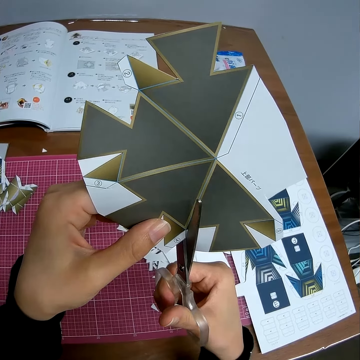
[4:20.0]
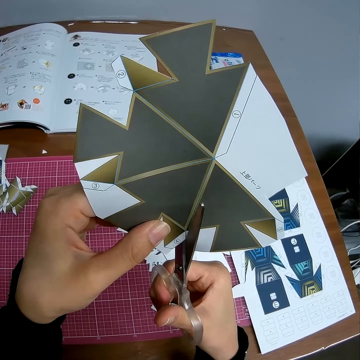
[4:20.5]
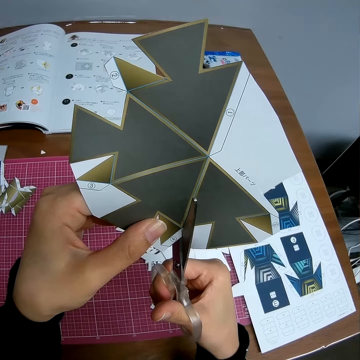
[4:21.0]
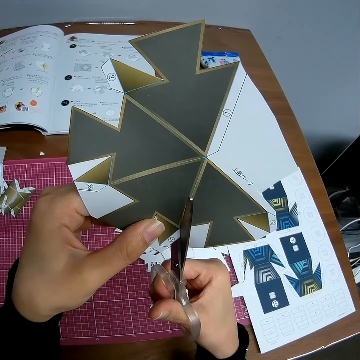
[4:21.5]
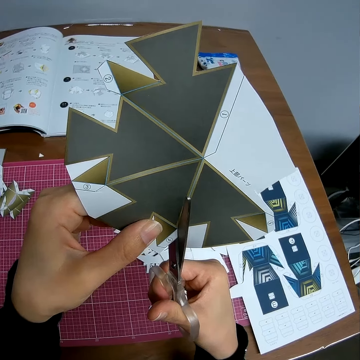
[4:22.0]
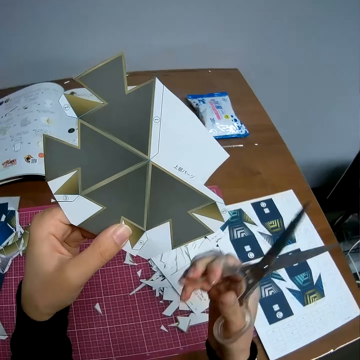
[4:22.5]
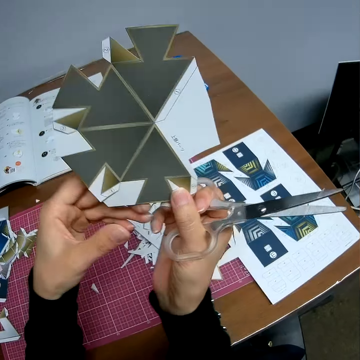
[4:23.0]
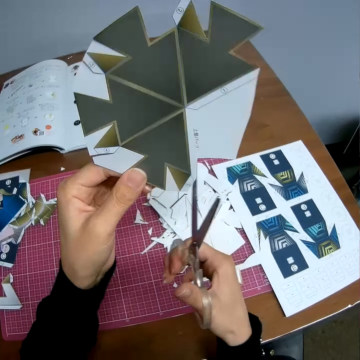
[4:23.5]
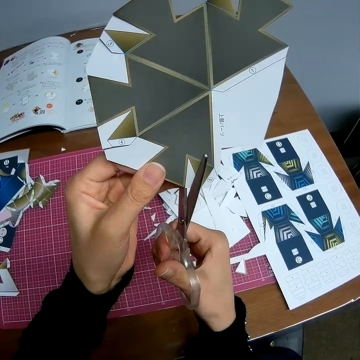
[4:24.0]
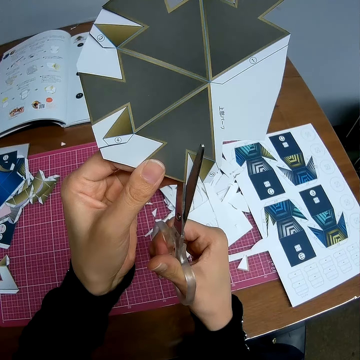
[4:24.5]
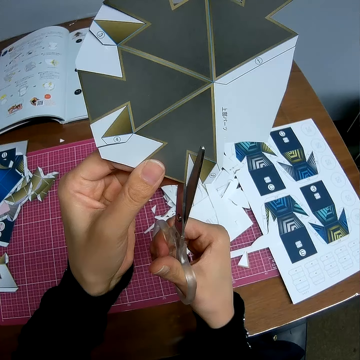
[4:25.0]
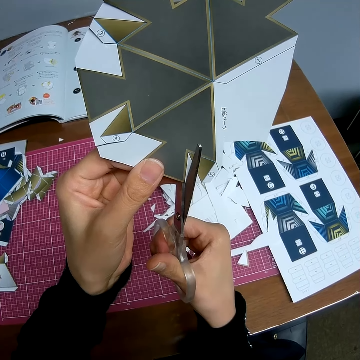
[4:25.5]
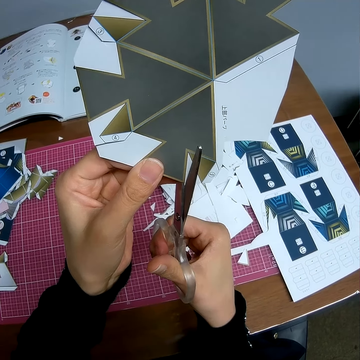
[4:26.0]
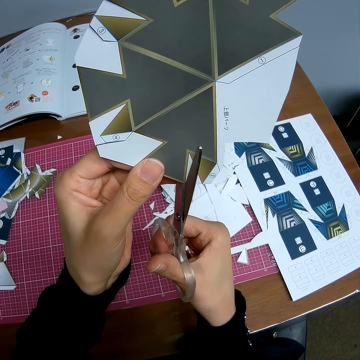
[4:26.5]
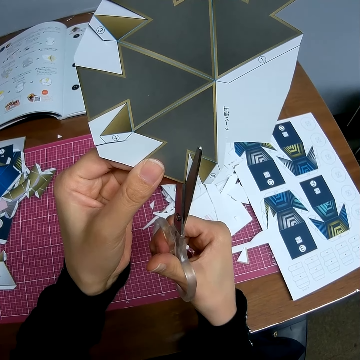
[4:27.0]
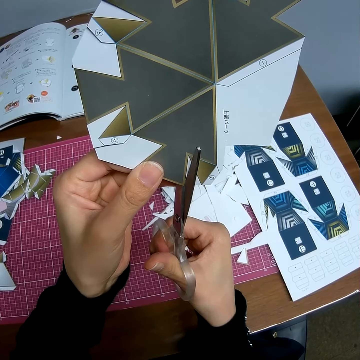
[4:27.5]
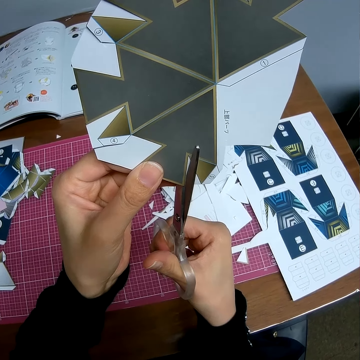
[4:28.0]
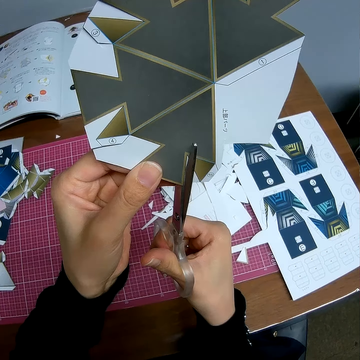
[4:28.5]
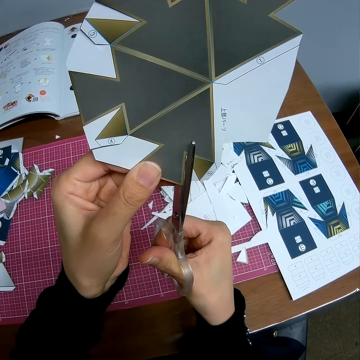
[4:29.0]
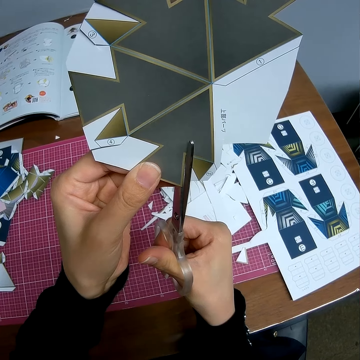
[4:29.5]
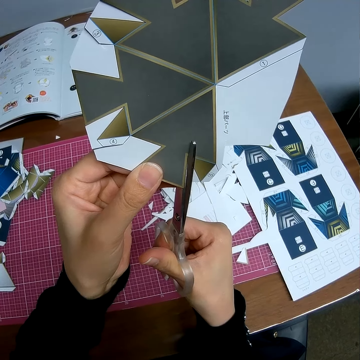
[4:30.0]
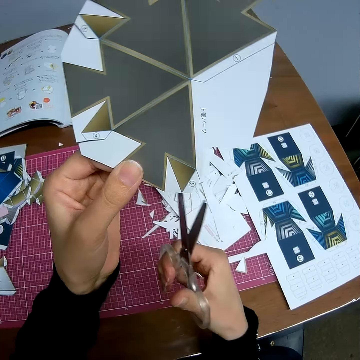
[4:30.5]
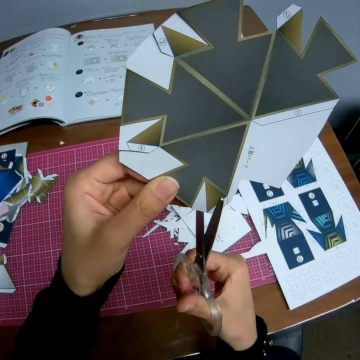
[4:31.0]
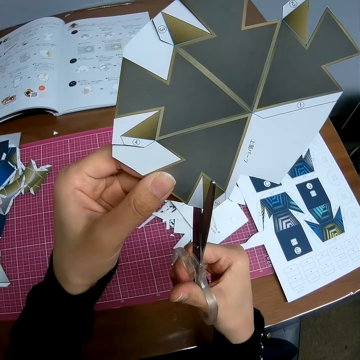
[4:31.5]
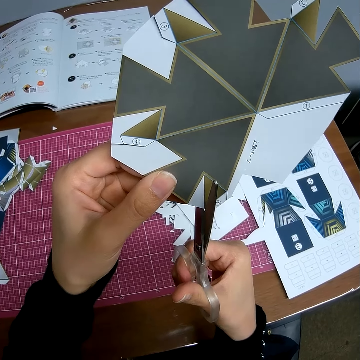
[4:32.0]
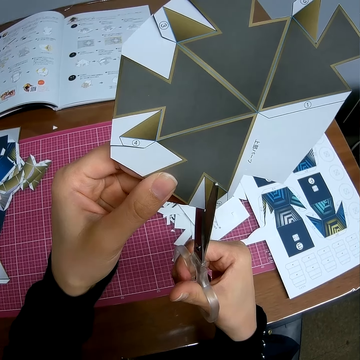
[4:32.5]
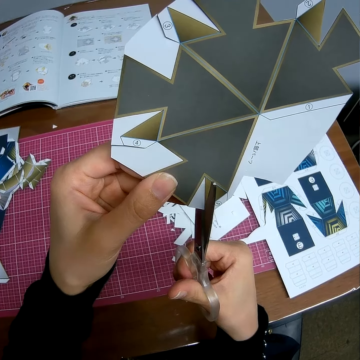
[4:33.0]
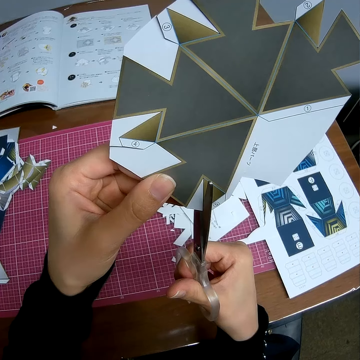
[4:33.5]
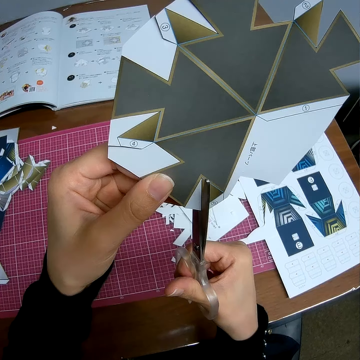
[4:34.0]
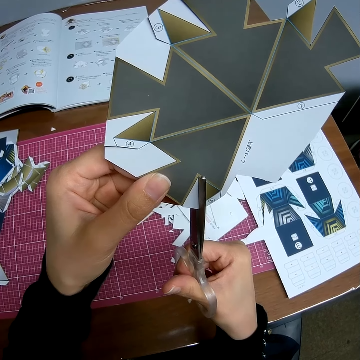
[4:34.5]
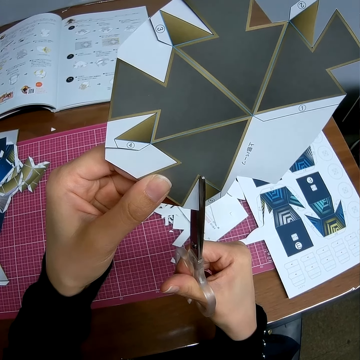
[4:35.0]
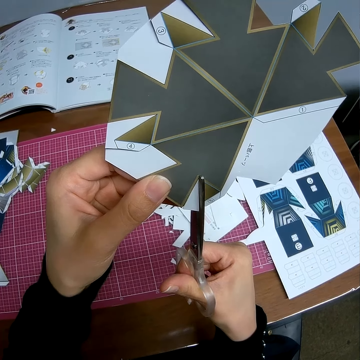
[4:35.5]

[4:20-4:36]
The camera wearer holds a piece of manila paper with his hand. He cuts the piece of manila paper with a pair of scissors. He holds the piece of manila paper with his hand. He cuts the piece of manila paper with the pair of scissors.

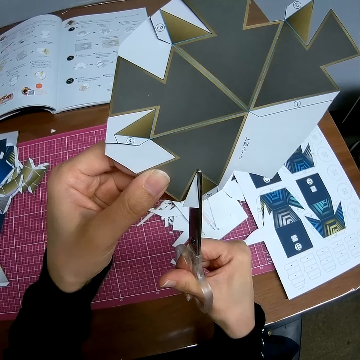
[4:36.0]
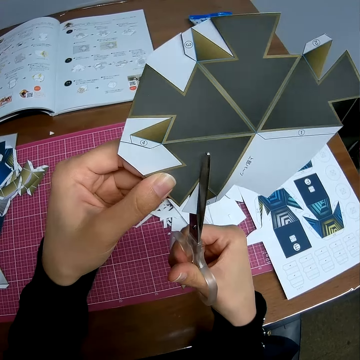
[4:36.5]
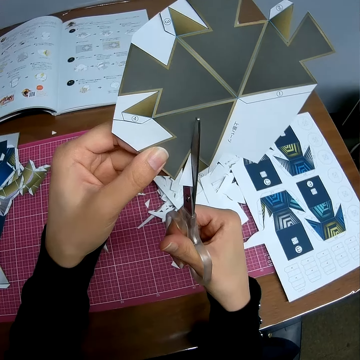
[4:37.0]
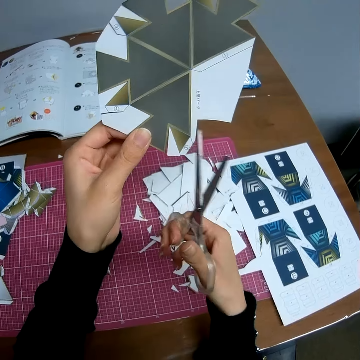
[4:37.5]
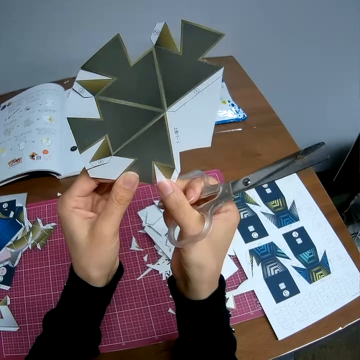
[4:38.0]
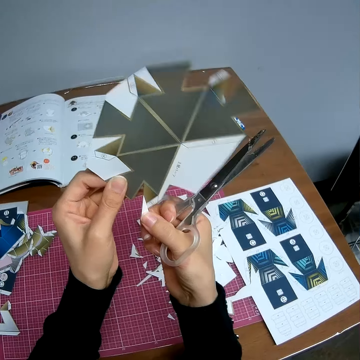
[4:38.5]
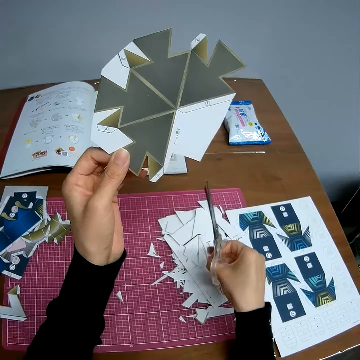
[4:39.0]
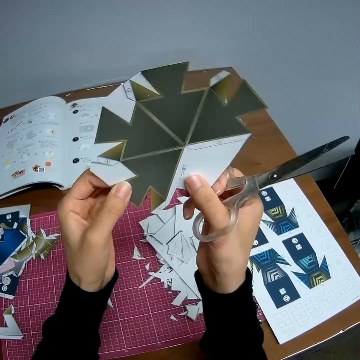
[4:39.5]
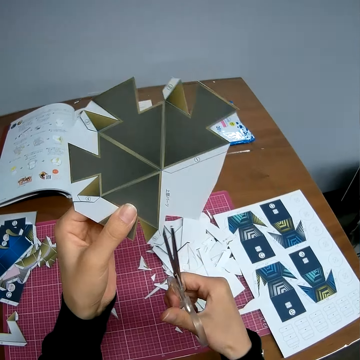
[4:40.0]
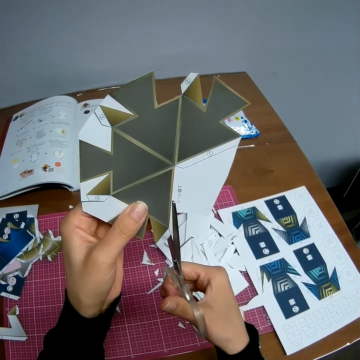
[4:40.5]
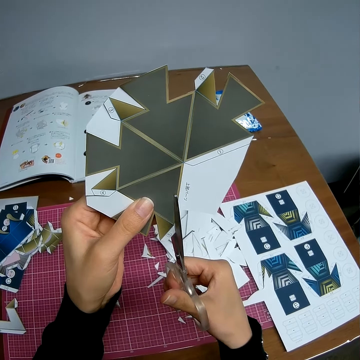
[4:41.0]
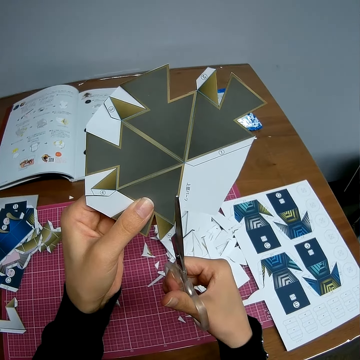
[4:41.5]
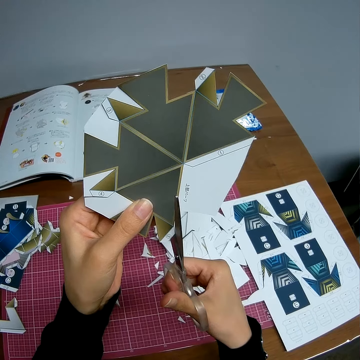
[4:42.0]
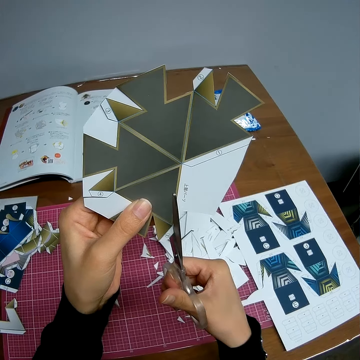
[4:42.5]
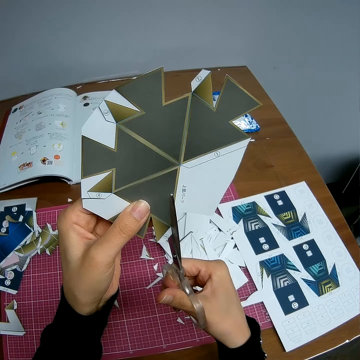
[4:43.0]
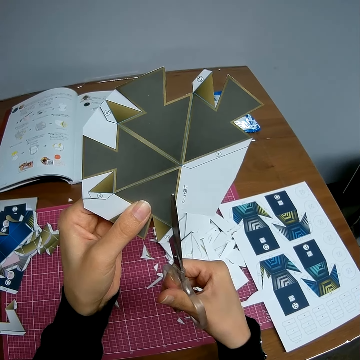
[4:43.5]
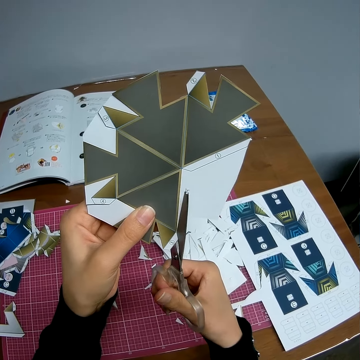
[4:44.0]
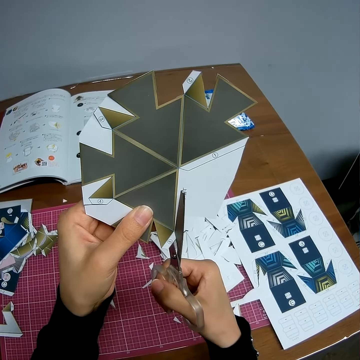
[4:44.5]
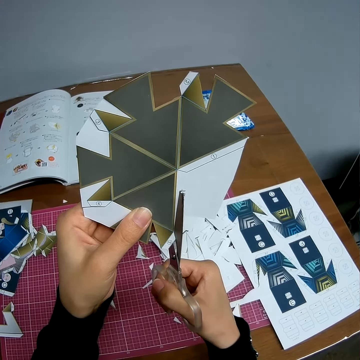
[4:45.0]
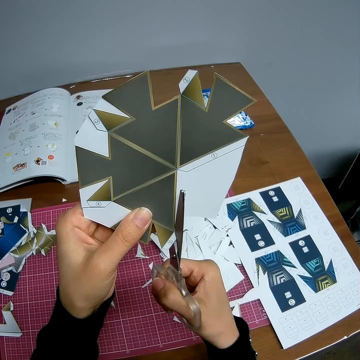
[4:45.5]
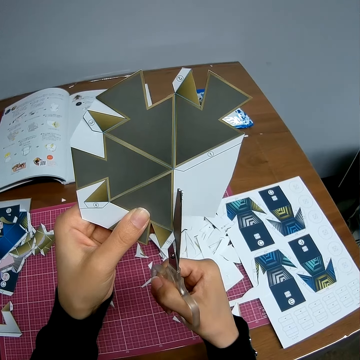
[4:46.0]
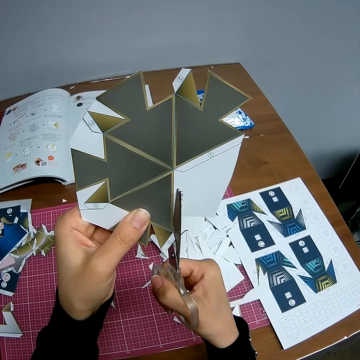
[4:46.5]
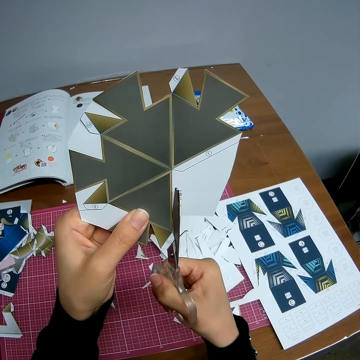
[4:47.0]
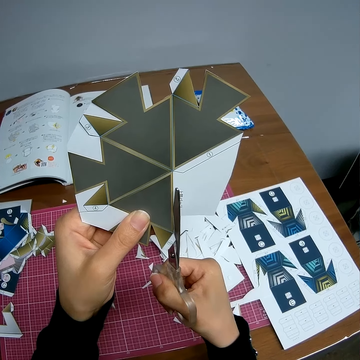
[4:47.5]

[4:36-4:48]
The camera wearer removes a piece of manila paper with his hand. He releases the piece of manila paper on the table. He holds the piece of manila paper with his hand. He cuts the piece of manila paper with a pair of scissors.

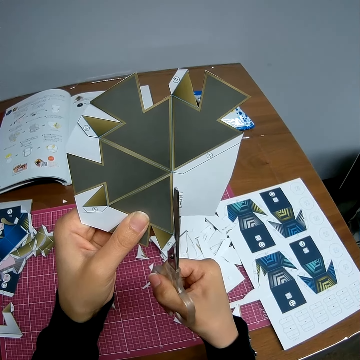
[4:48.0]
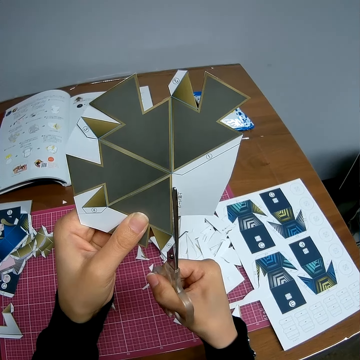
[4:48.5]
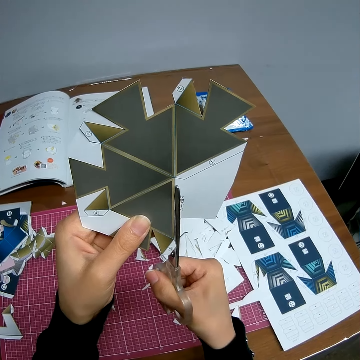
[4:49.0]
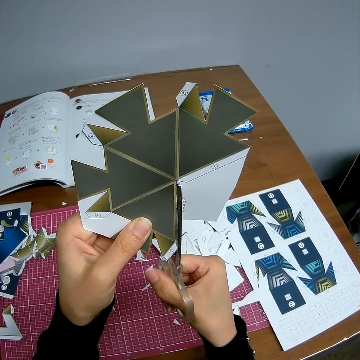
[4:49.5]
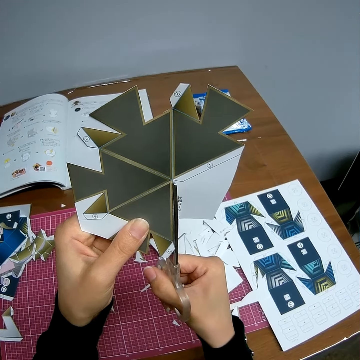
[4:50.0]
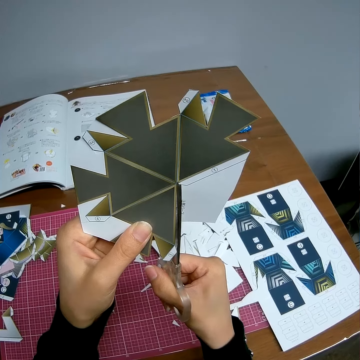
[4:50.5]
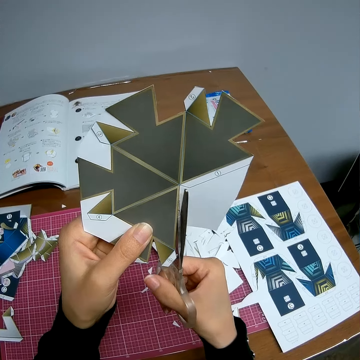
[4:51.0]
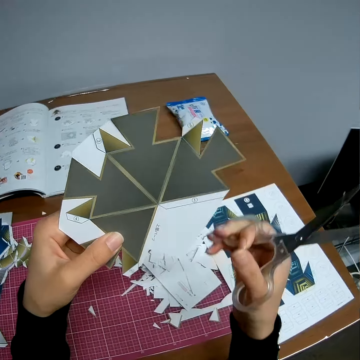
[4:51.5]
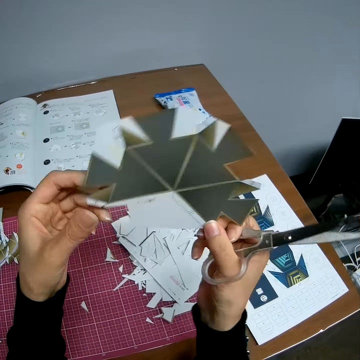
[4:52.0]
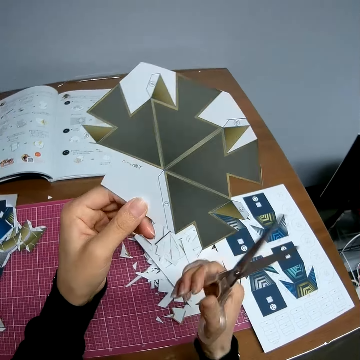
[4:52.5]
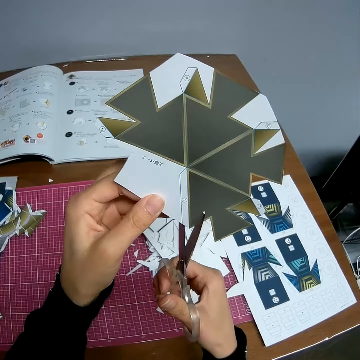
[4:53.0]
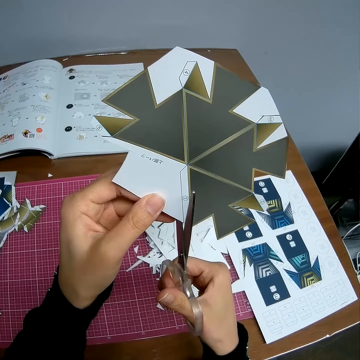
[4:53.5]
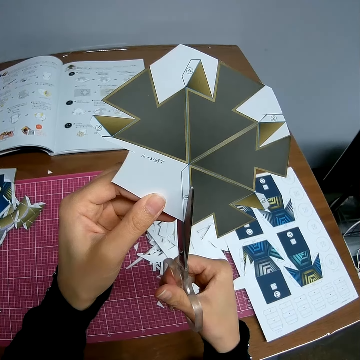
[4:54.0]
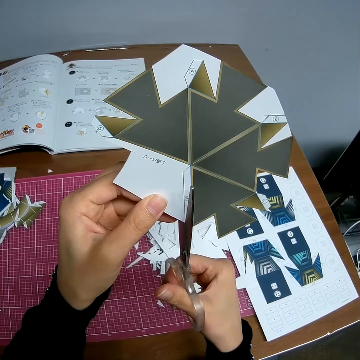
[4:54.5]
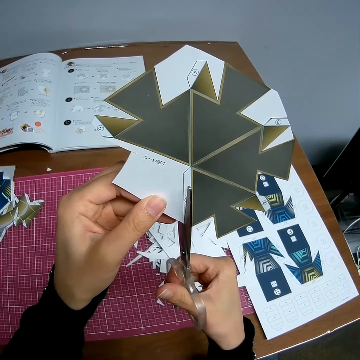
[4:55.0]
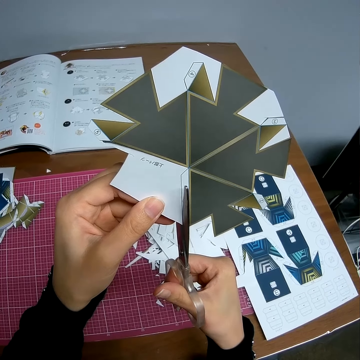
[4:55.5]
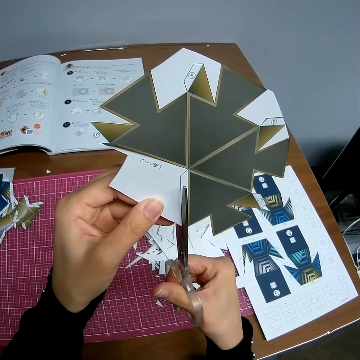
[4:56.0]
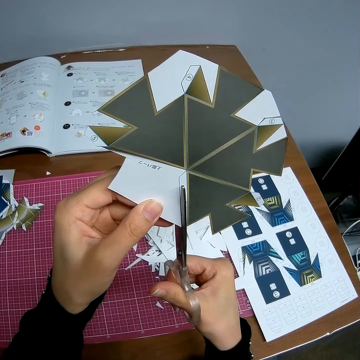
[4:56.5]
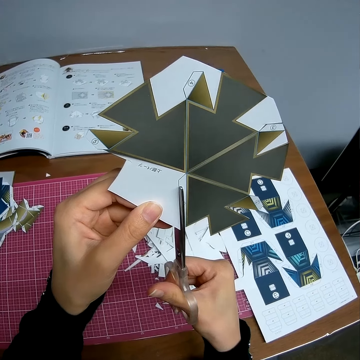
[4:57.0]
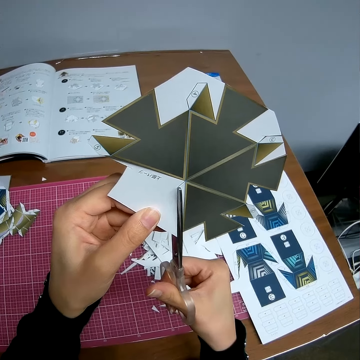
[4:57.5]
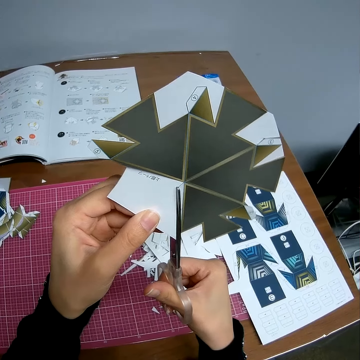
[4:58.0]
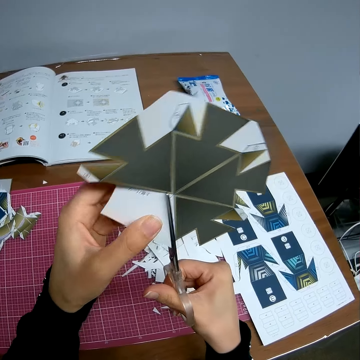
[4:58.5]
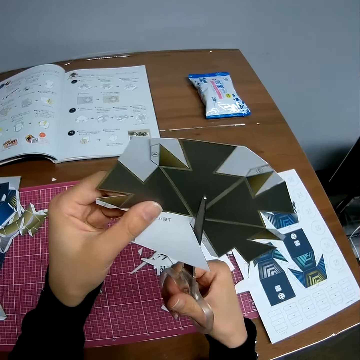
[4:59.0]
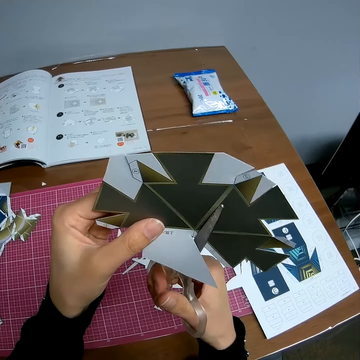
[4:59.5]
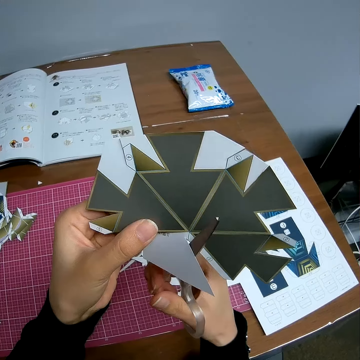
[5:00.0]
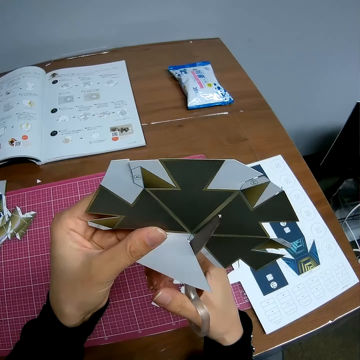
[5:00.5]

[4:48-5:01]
The camera wearer rotates the paper model. They cut the paper model.
